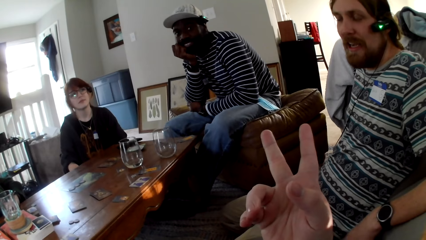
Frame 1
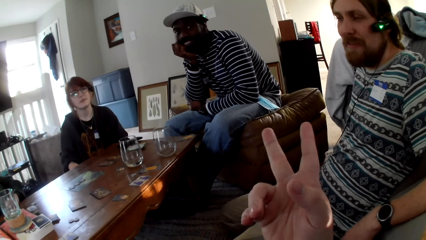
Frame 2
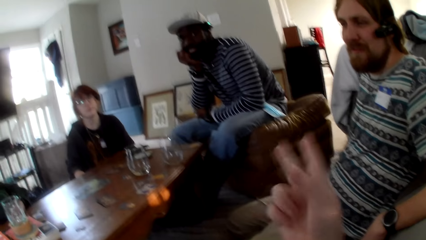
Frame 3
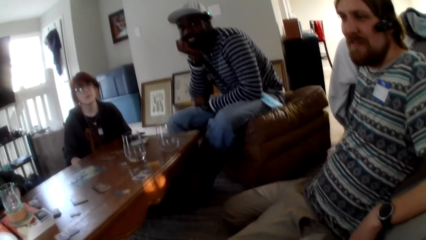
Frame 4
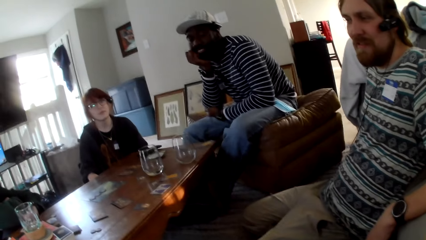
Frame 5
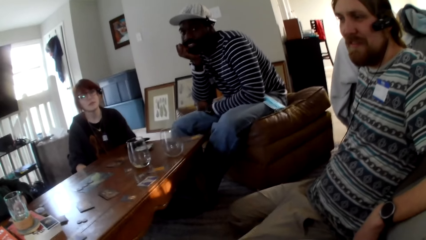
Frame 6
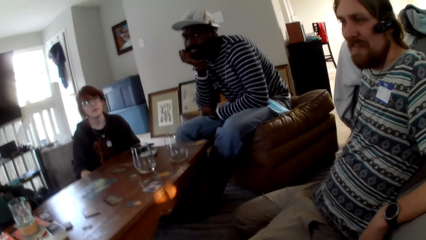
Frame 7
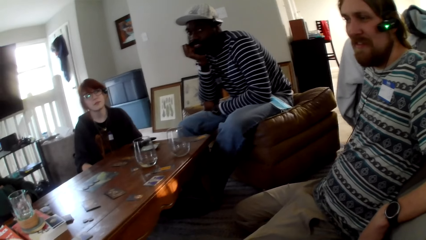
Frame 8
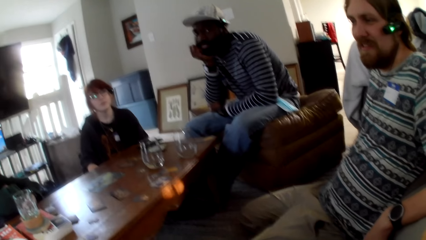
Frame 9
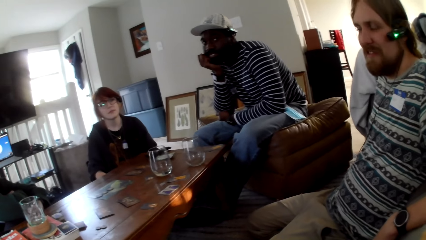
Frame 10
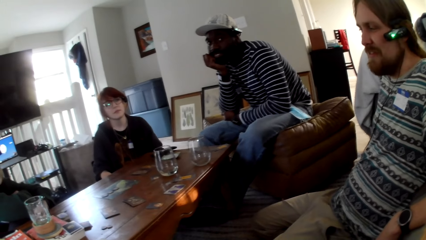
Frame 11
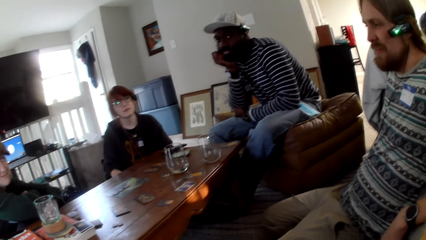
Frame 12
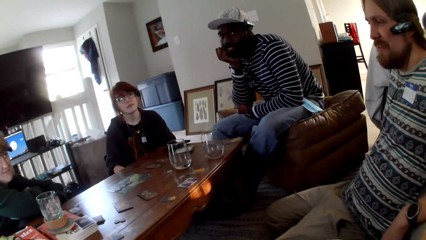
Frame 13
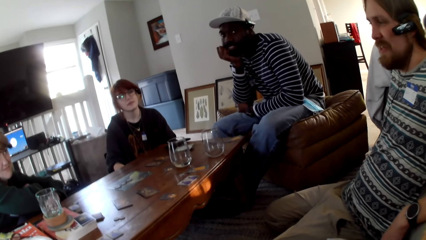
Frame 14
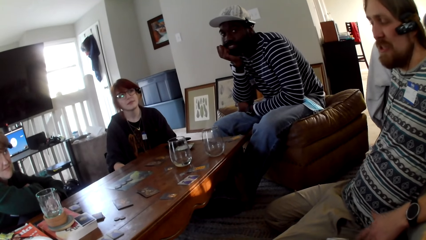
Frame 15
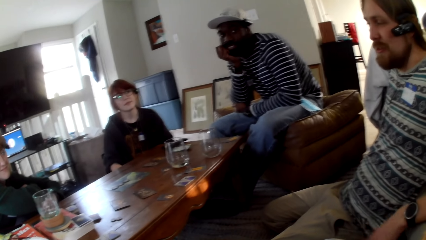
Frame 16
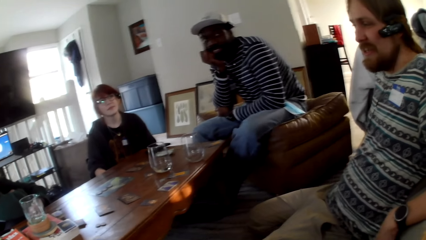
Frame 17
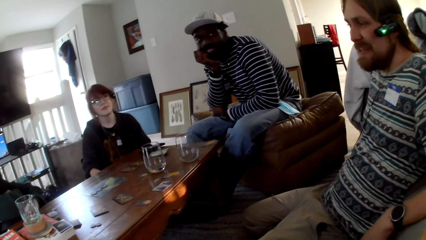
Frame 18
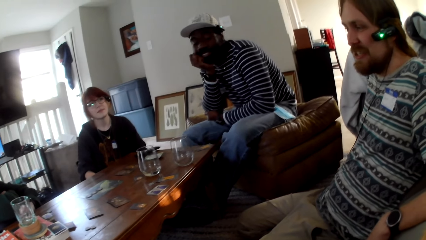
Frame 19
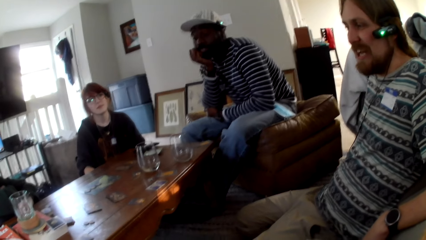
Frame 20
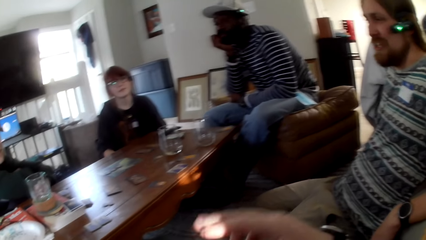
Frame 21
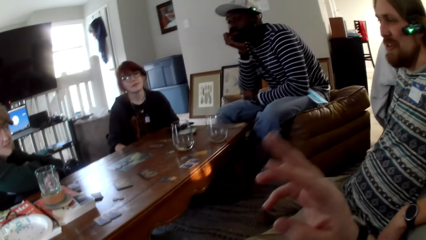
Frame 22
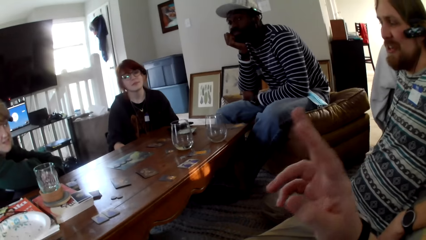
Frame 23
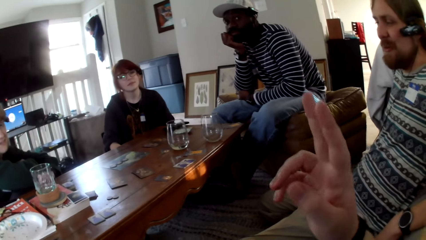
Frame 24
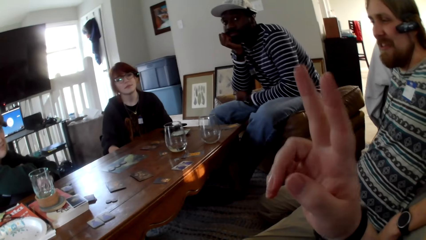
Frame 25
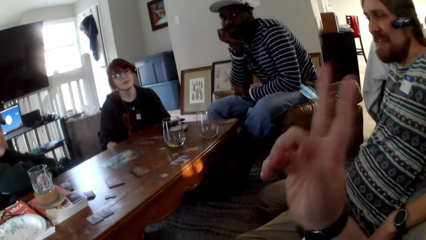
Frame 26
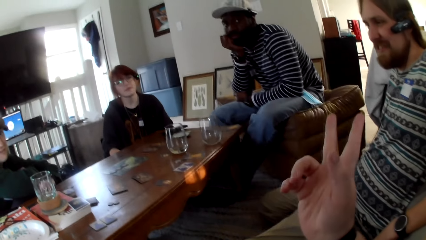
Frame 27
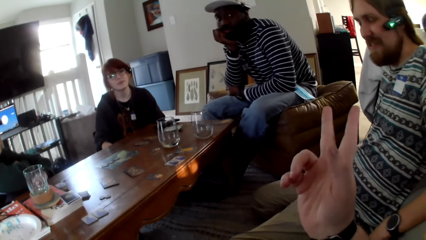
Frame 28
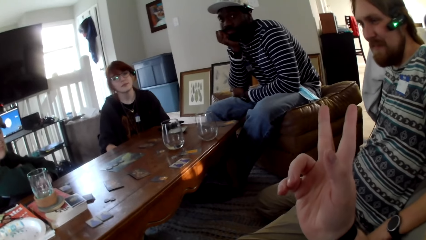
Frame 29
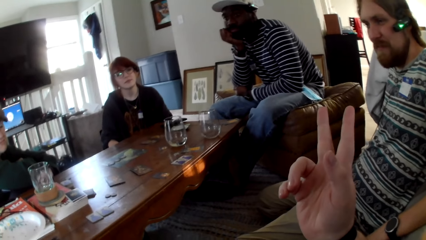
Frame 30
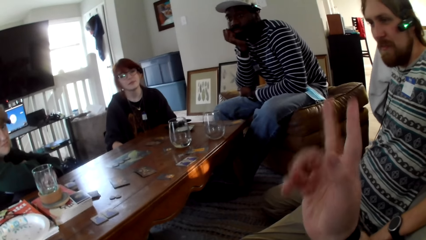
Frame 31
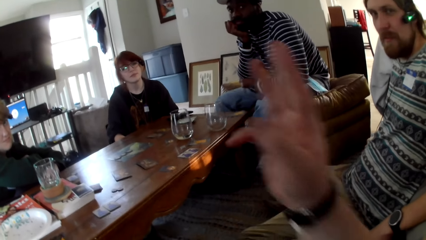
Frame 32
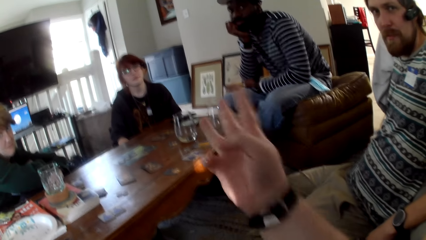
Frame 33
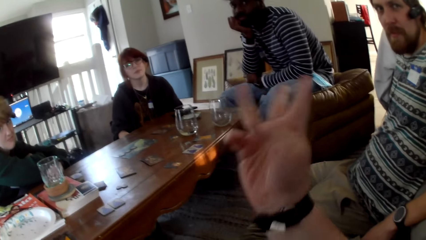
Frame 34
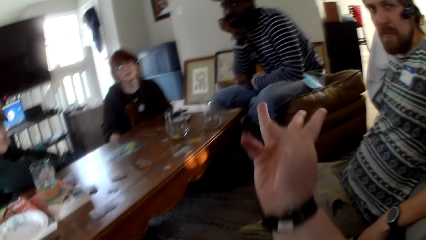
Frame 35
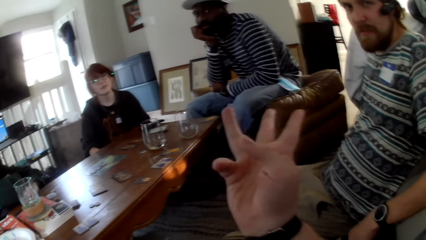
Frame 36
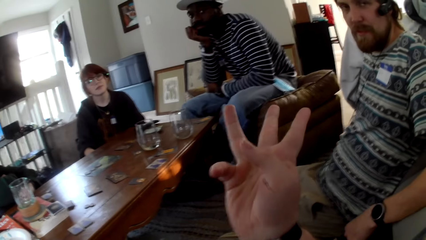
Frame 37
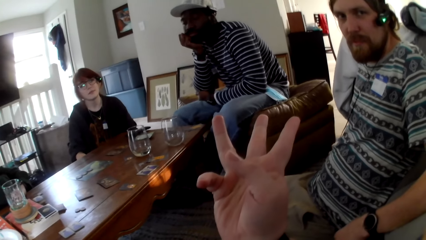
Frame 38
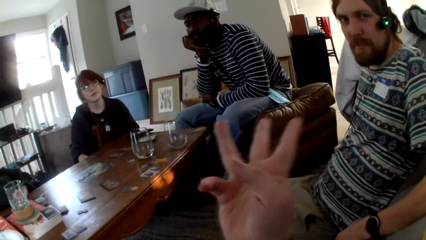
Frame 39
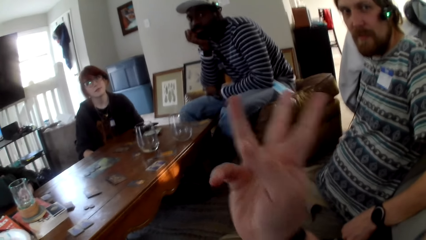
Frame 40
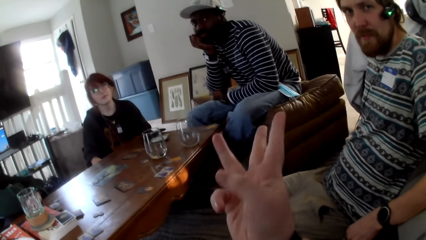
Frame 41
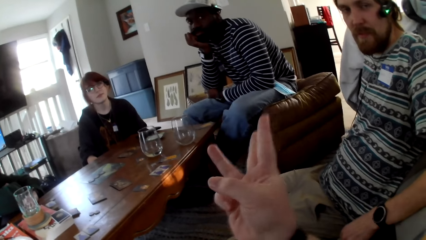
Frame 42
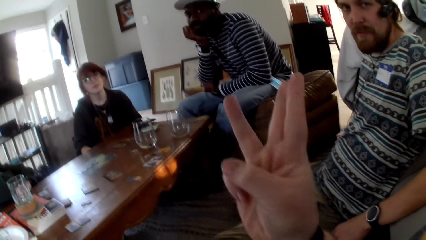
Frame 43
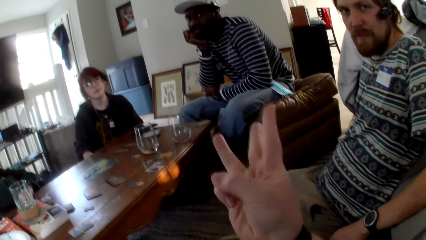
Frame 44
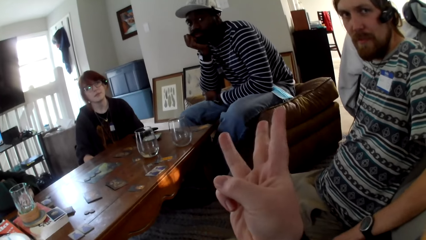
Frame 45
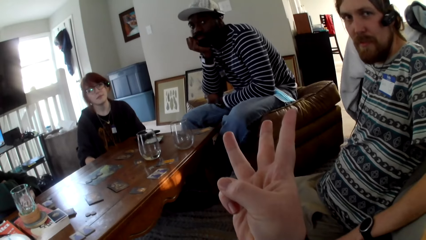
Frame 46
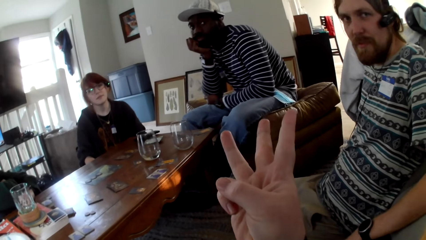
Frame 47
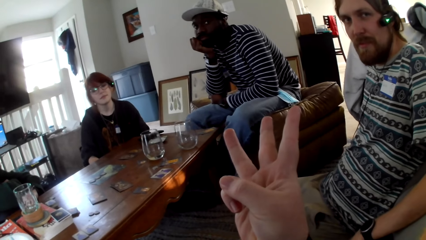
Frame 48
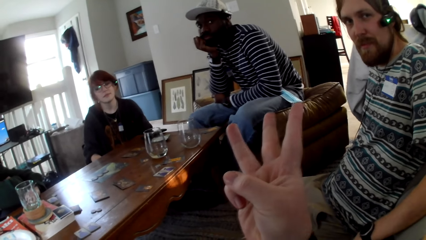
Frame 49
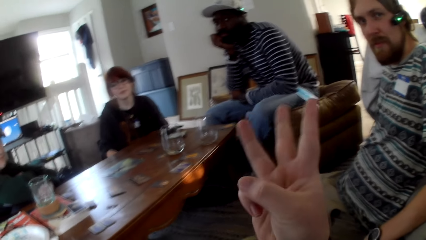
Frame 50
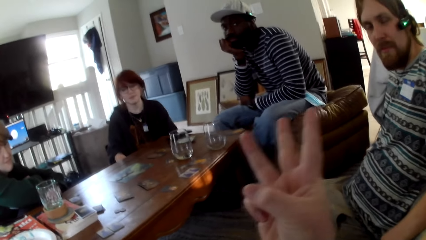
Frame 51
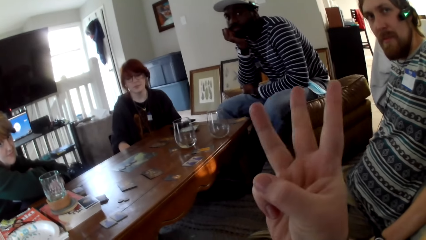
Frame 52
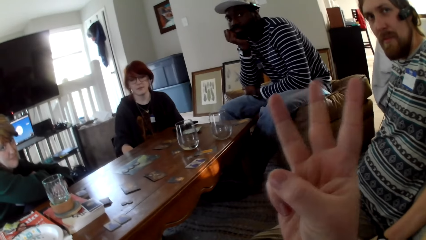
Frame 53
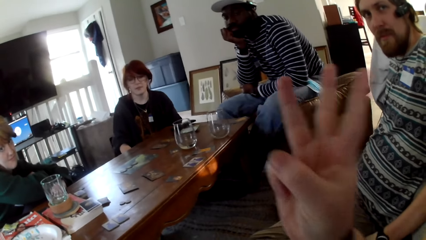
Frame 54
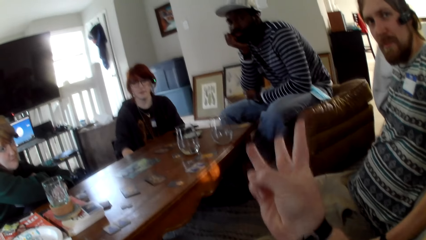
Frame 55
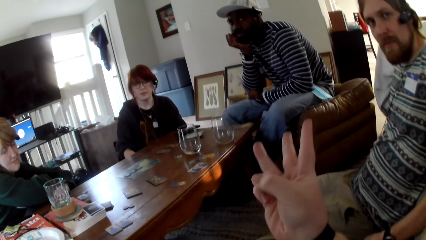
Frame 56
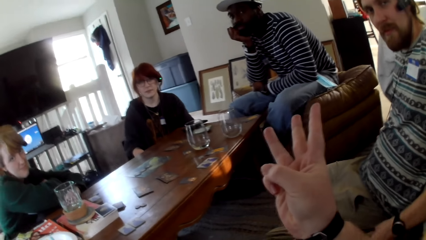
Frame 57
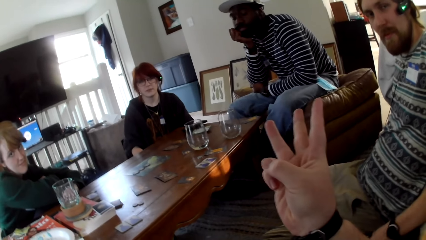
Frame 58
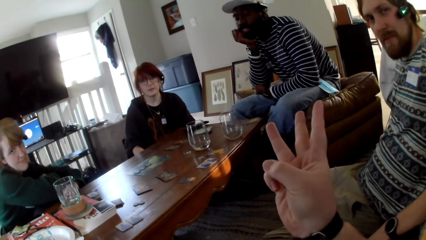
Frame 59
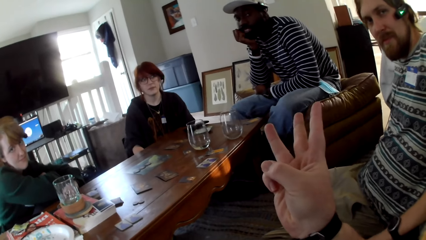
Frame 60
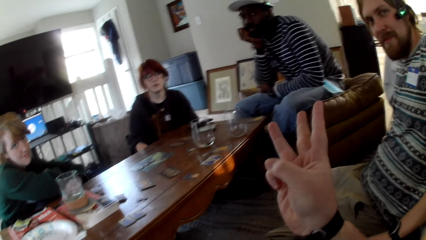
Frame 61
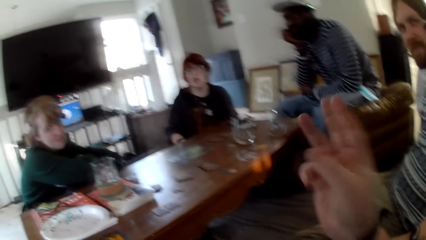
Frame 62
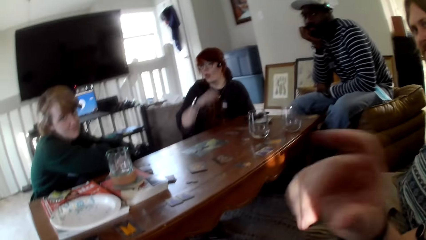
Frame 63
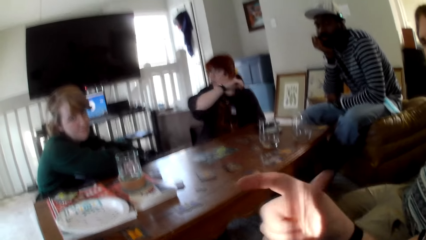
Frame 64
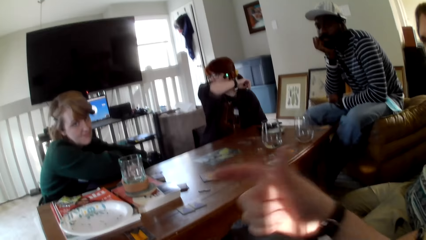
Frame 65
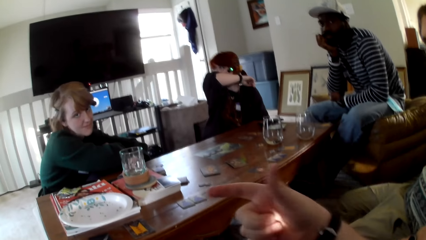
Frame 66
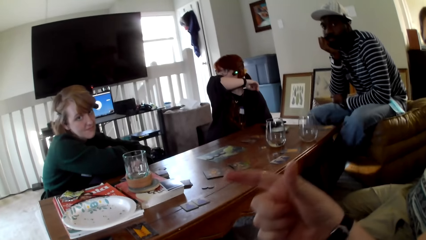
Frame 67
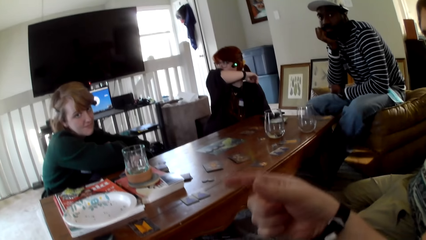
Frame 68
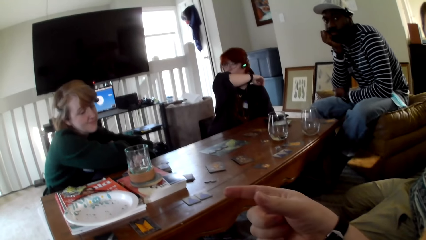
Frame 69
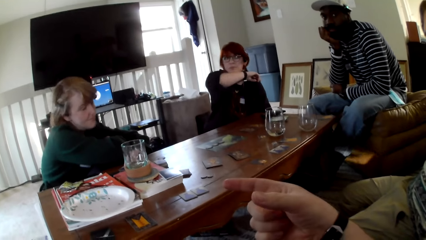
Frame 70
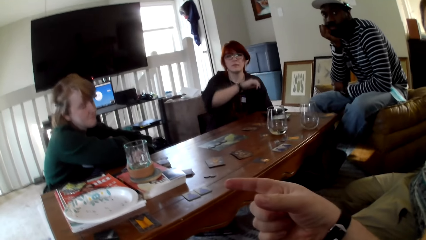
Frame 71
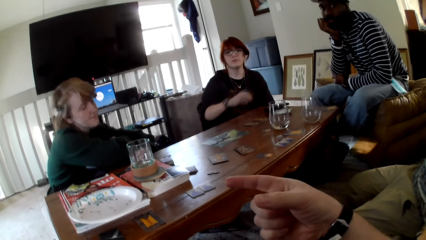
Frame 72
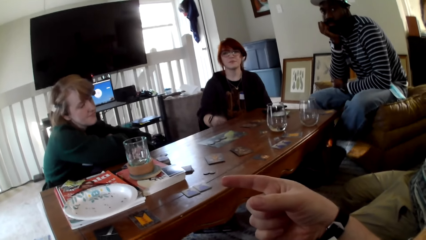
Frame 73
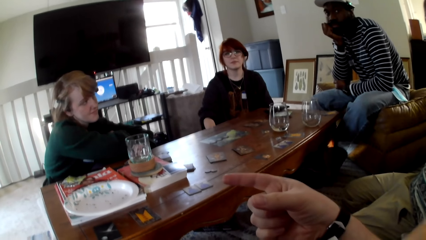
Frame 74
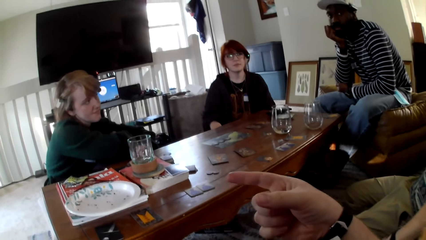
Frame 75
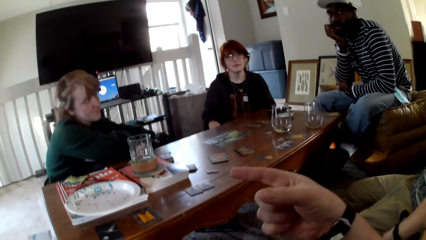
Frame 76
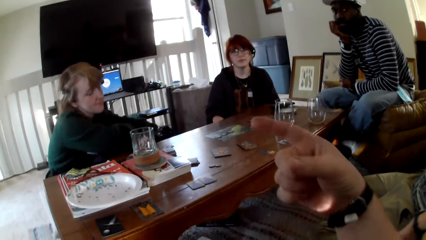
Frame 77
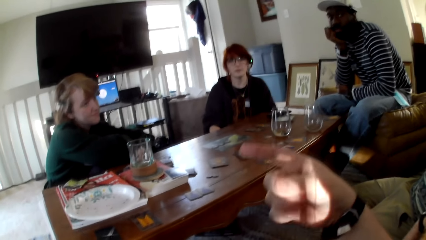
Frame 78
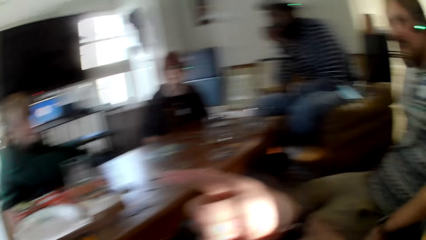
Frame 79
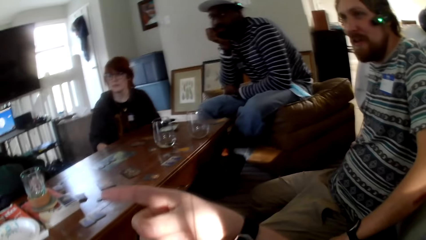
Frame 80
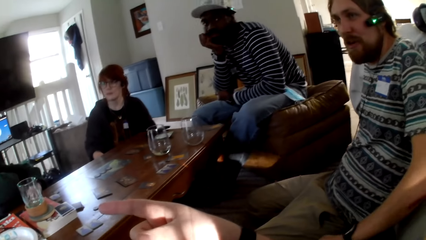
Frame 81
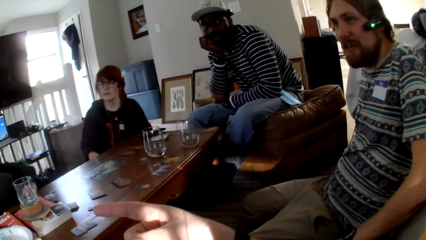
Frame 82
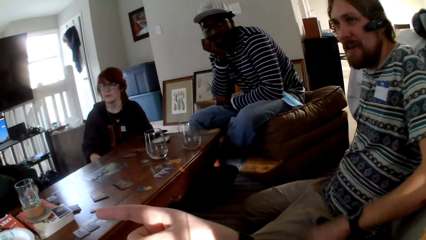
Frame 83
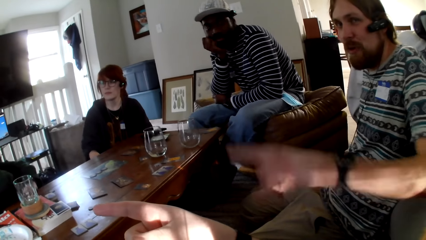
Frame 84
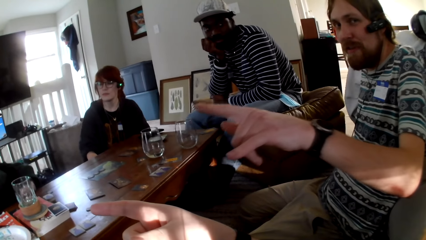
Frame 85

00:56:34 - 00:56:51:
The camera wearer moves the right hand. A man converses with the camera wearer. The camera wearer moves the right hand again and converses with another man, the man, a woman and another woman. He moves the right hand repeatedly. A person moves the right hand. The camera wearer lifts up his right hand.
